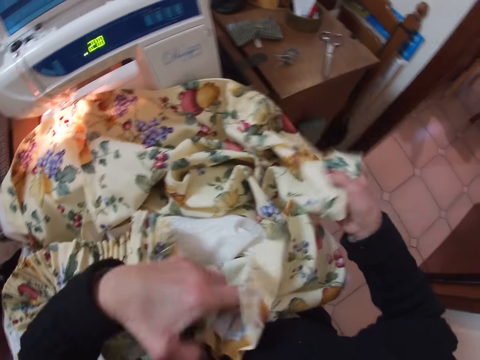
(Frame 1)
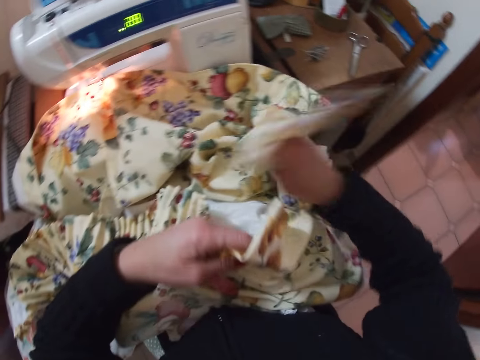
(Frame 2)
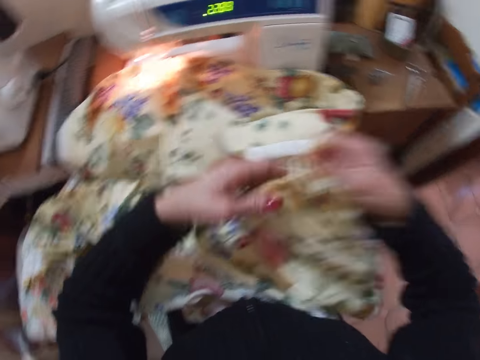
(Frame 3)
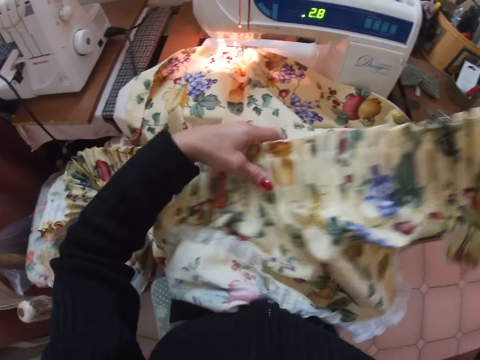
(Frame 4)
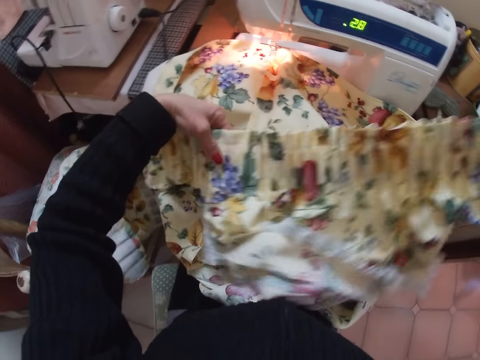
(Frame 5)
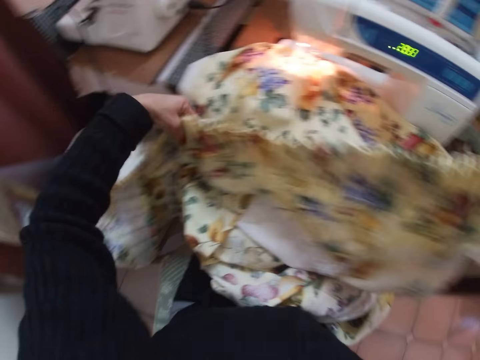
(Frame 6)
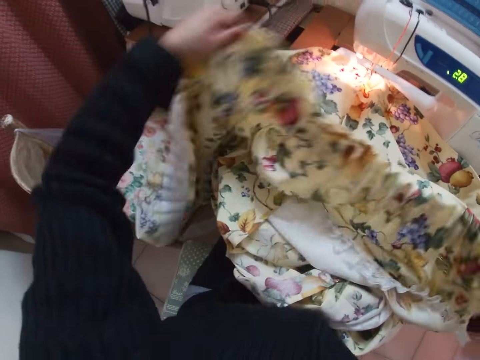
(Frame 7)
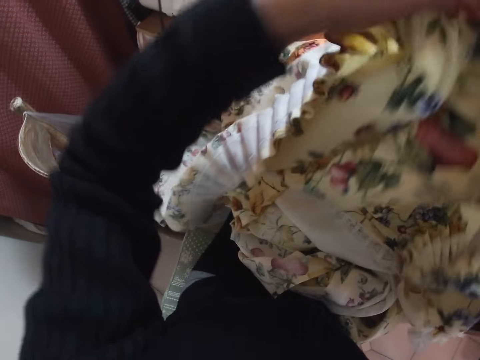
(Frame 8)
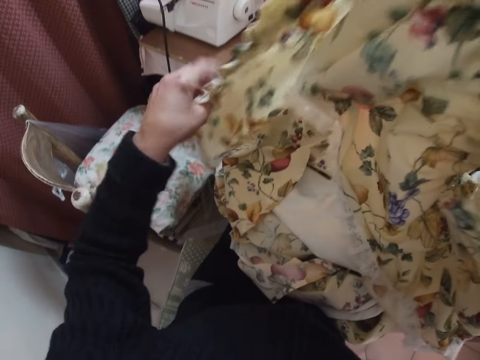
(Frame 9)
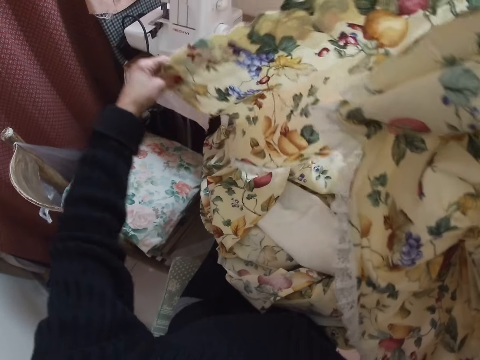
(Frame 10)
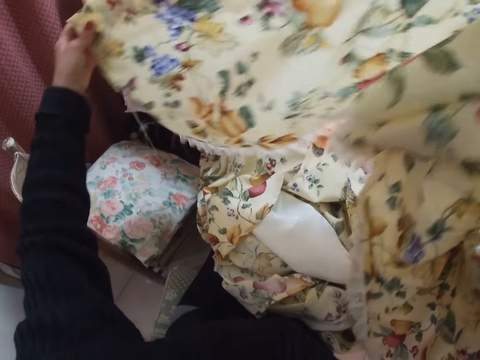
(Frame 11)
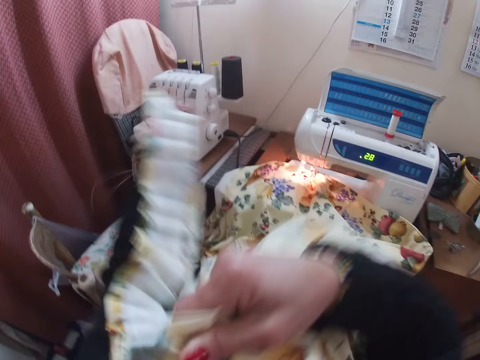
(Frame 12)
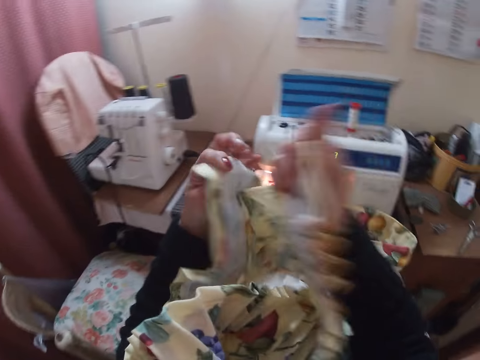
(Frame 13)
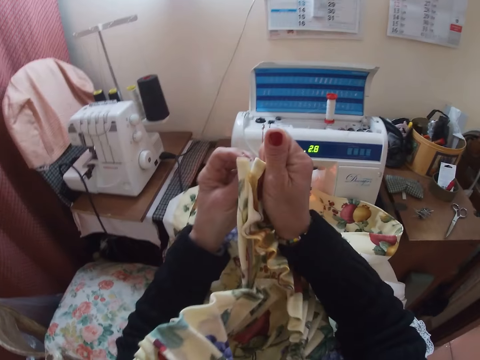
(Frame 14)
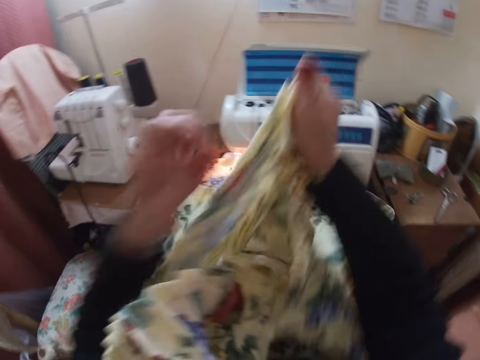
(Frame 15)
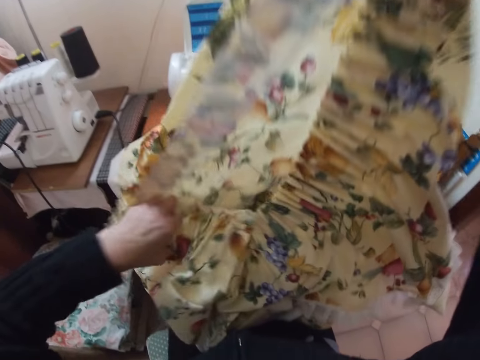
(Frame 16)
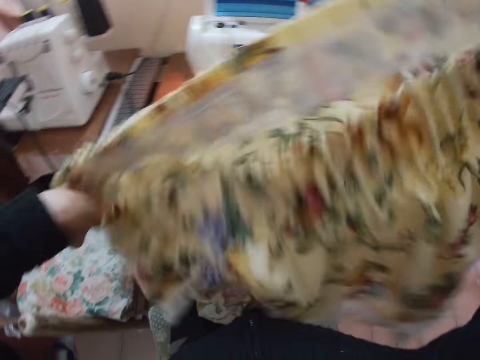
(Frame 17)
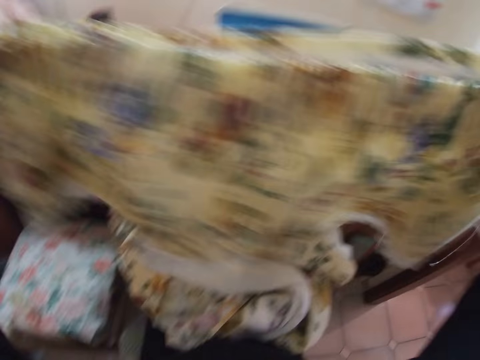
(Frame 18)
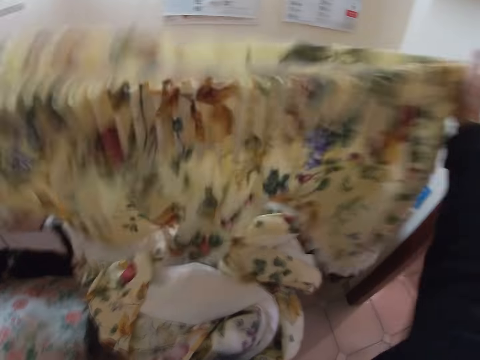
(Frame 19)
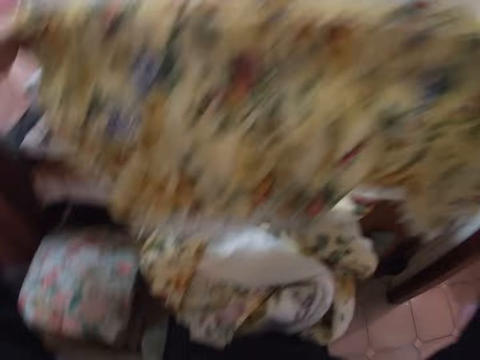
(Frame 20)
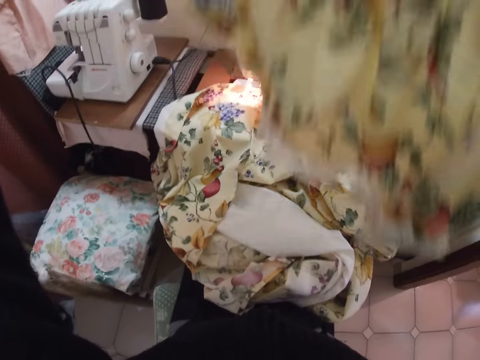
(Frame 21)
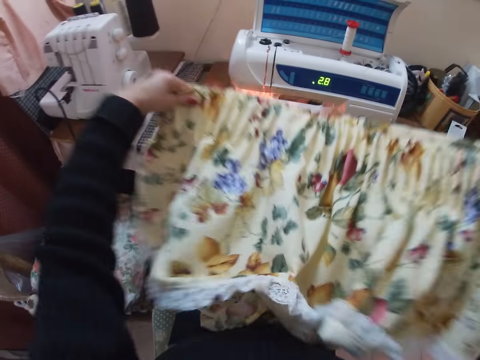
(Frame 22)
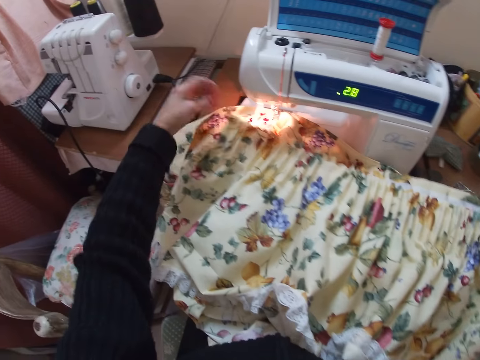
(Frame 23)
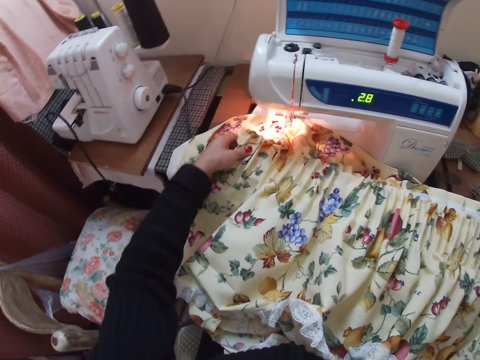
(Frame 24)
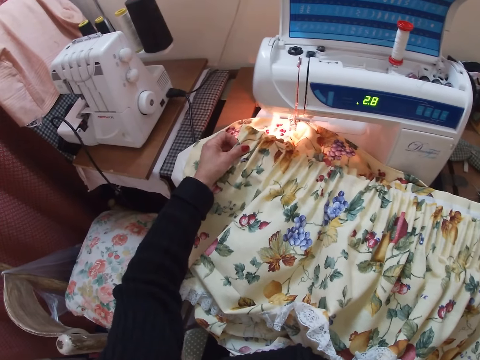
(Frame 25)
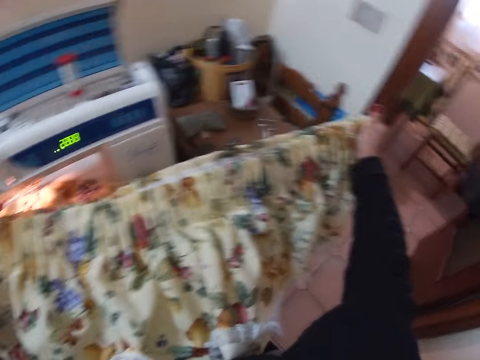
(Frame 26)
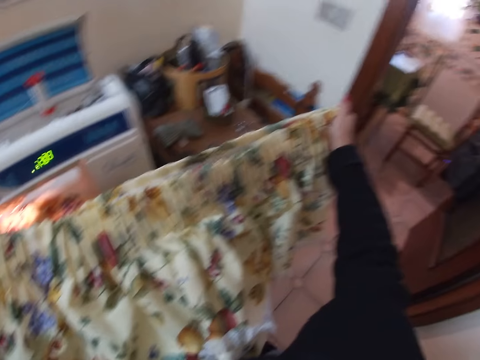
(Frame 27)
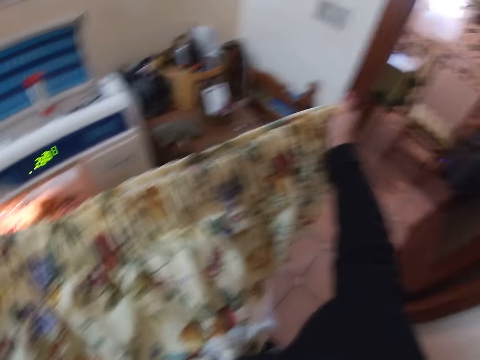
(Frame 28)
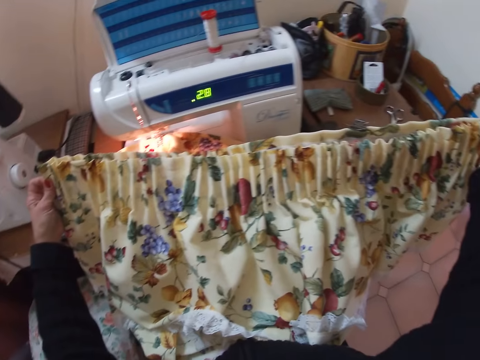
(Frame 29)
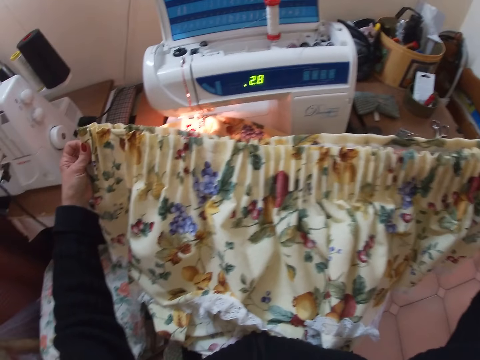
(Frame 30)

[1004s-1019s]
The camera wearer straightens out the smaller fabric with both her hands. She aligns the edges of the fabric with both her hands. She straightens out the fabric with both her hands. She places the fabric under the sewing machine.

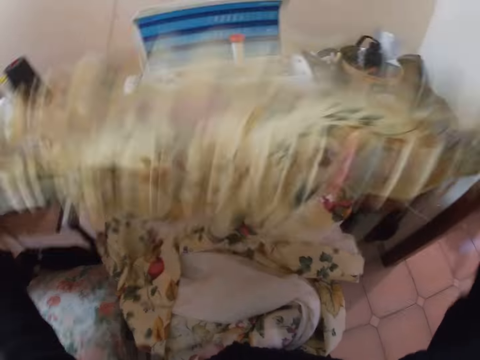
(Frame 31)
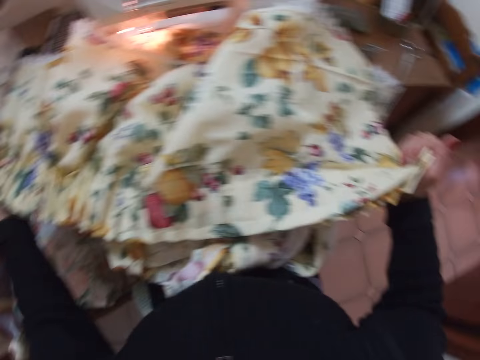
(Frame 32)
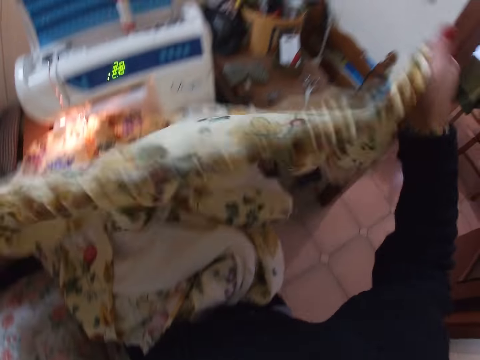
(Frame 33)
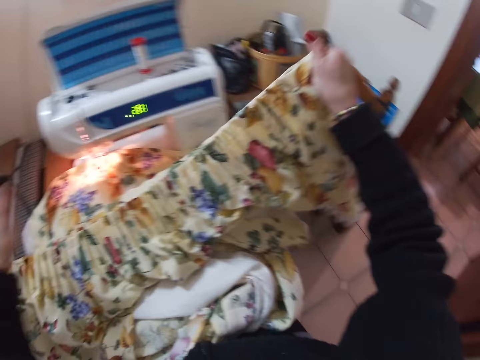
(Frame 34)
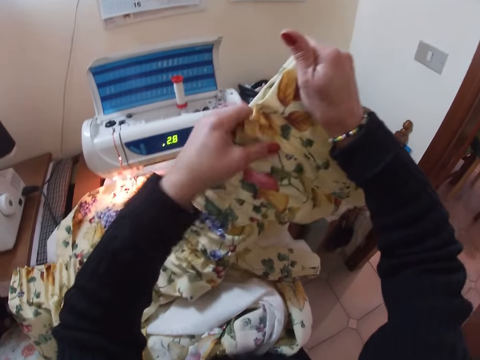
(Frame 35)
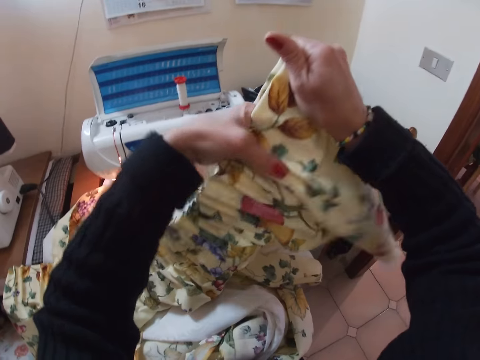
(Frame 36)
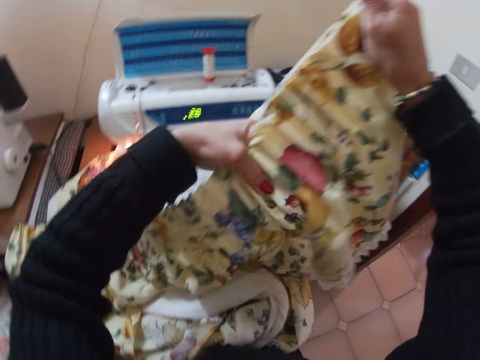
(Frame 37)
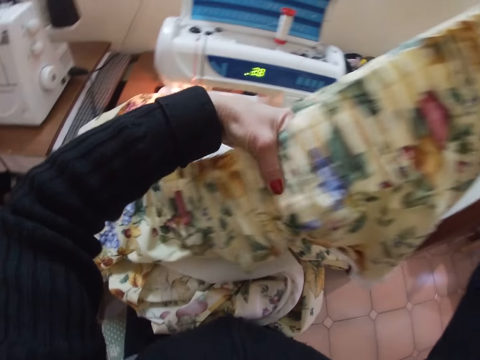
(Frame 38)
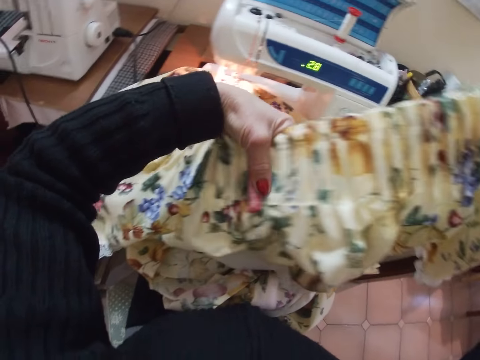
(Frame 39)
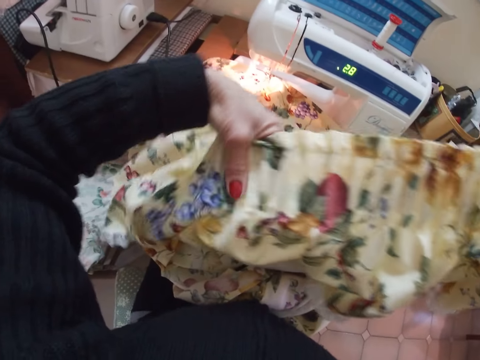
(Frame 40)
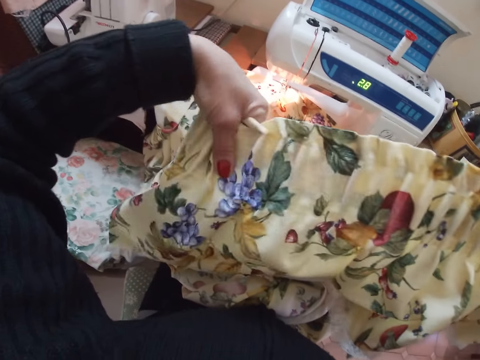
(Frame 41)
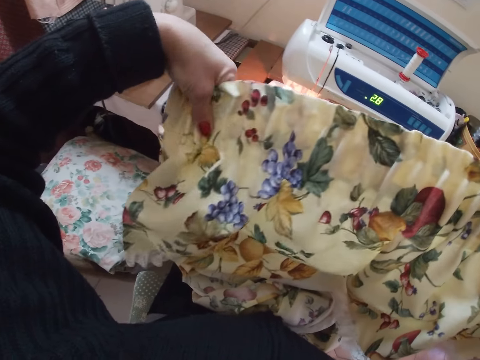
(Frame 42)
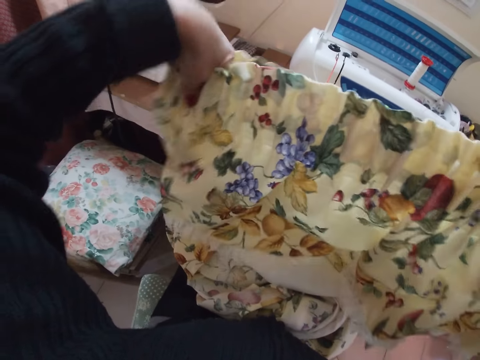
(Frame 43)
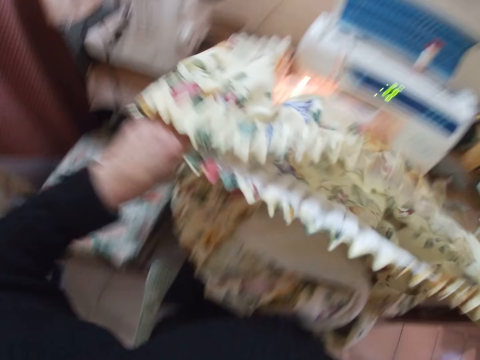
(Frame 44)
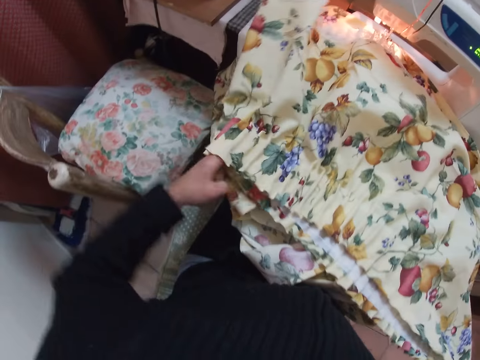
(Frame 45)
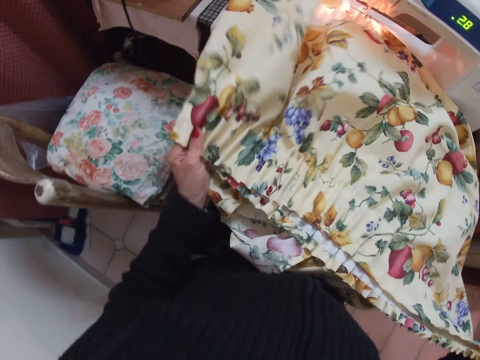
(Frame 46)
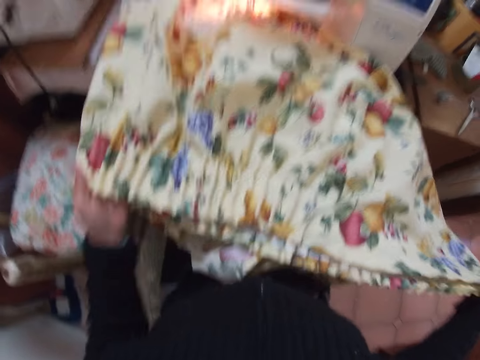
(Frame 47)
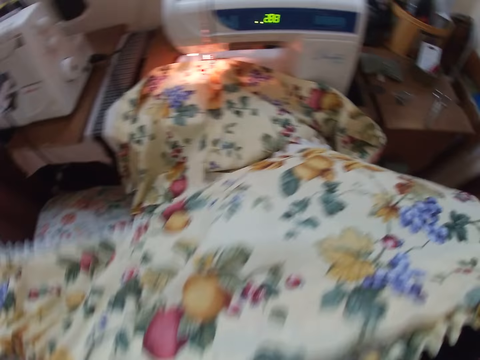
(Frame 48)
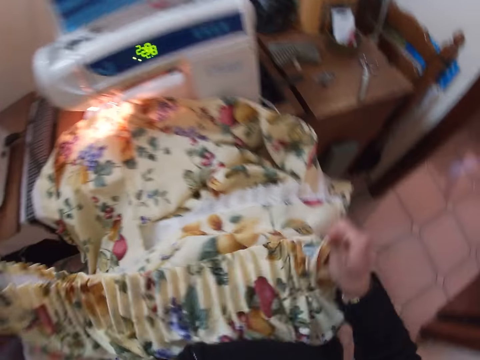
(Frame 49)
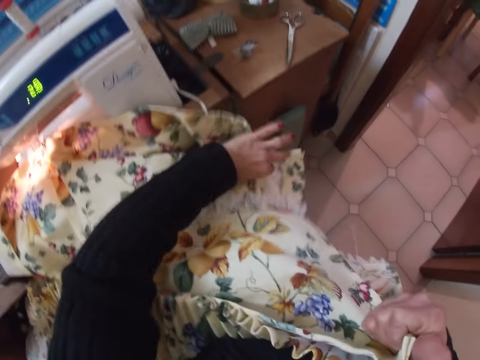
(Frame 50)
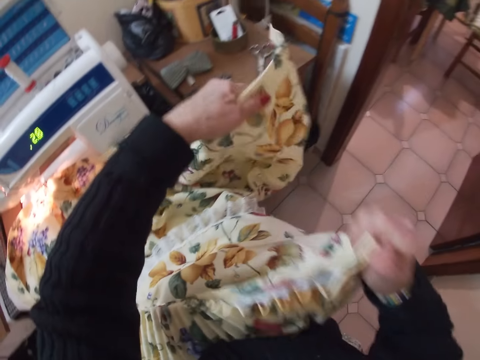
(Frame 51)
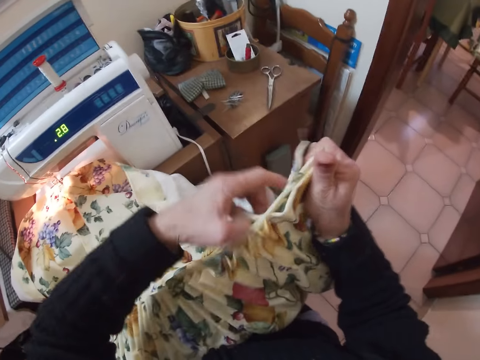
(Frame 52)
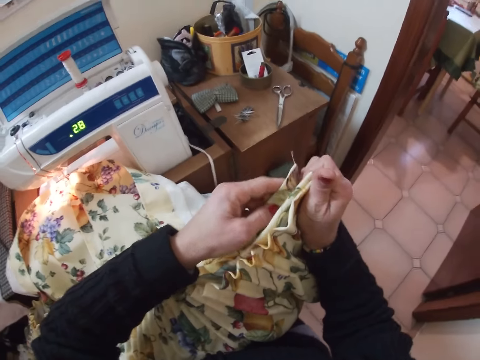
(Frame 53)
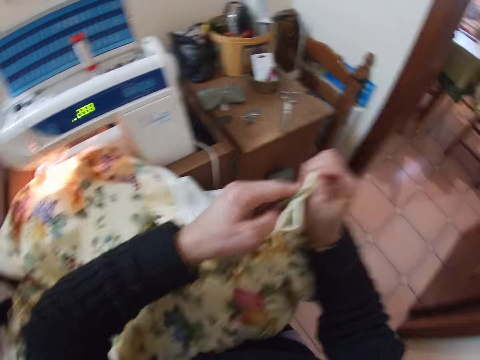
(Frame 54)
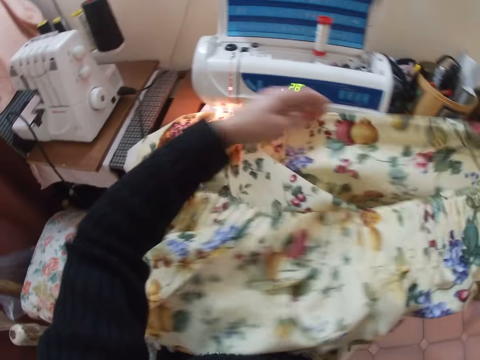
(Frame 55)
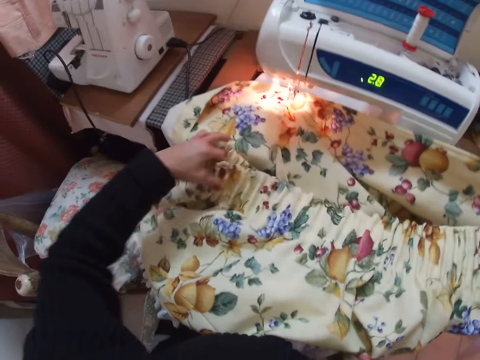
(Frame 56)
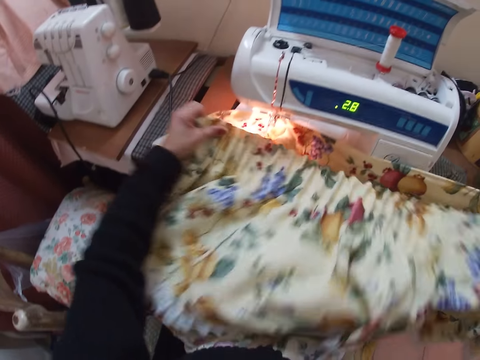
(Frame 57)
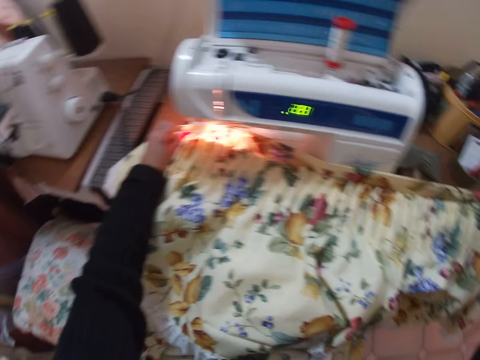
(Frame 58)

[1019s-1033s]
The camera wearer adjusts the cloth. She straightens out the fabric with both her hands. She picks up a part of the fabric in the sewing machine with her left hand. She holds the cloths together. She aligns the edges of both fabrics with both her hands.
